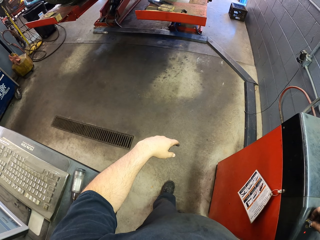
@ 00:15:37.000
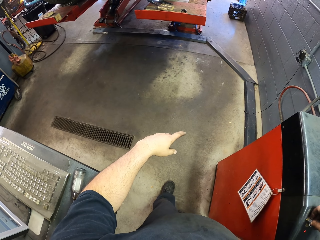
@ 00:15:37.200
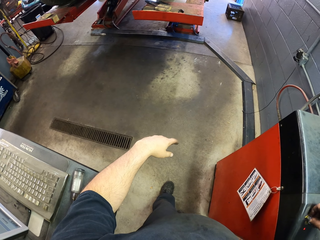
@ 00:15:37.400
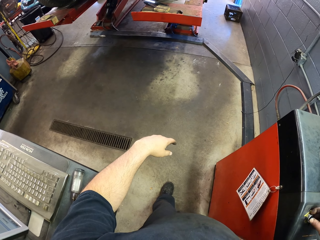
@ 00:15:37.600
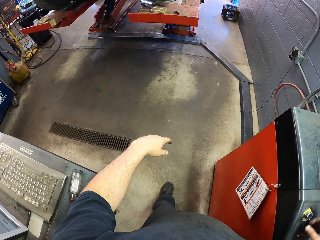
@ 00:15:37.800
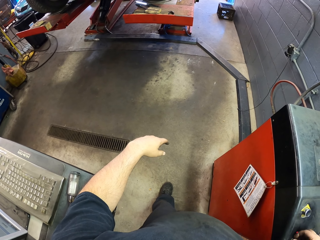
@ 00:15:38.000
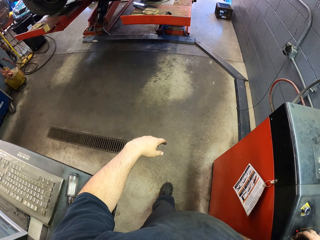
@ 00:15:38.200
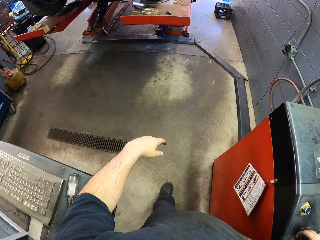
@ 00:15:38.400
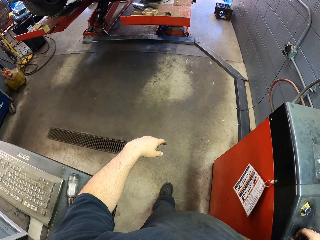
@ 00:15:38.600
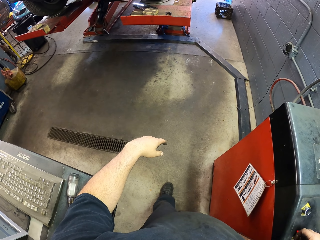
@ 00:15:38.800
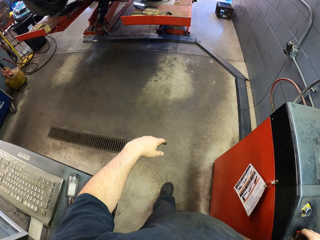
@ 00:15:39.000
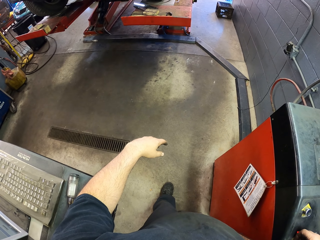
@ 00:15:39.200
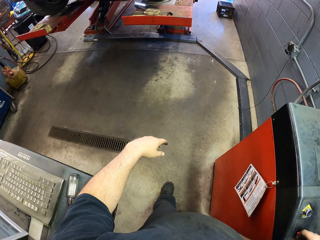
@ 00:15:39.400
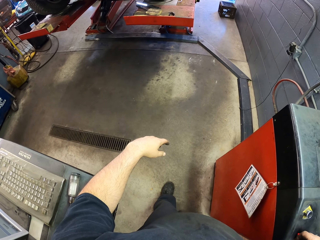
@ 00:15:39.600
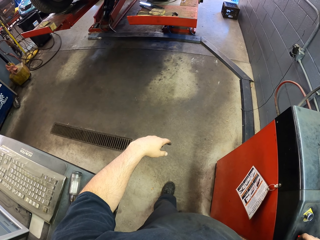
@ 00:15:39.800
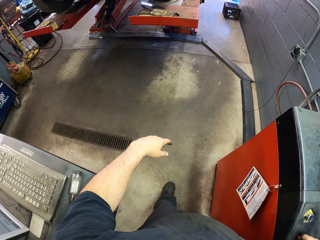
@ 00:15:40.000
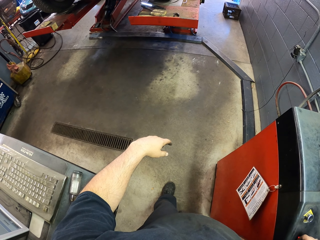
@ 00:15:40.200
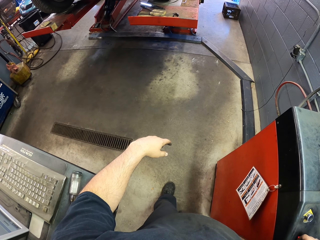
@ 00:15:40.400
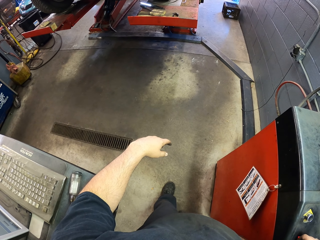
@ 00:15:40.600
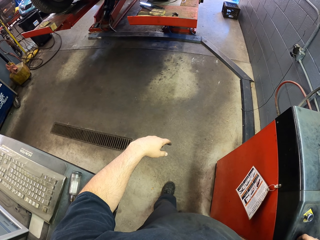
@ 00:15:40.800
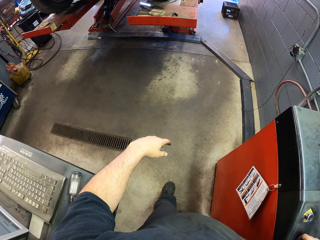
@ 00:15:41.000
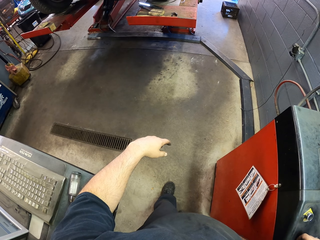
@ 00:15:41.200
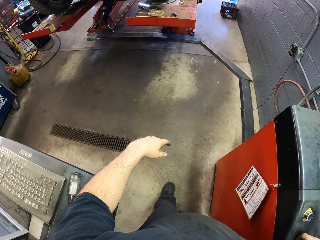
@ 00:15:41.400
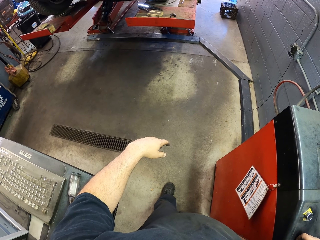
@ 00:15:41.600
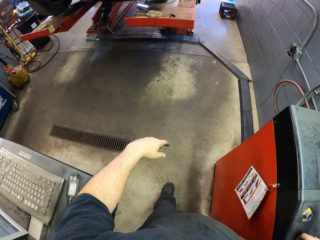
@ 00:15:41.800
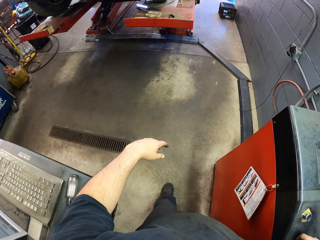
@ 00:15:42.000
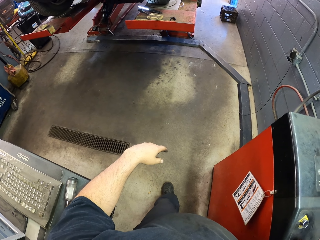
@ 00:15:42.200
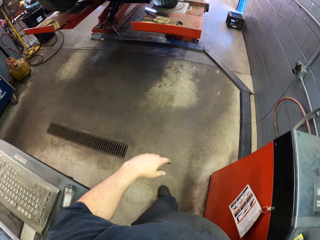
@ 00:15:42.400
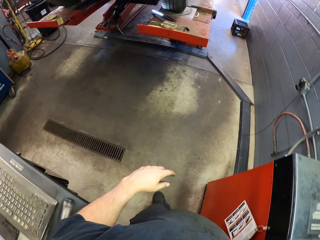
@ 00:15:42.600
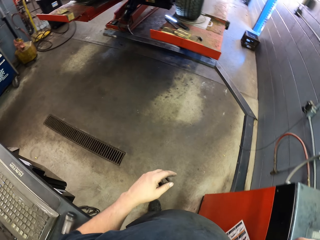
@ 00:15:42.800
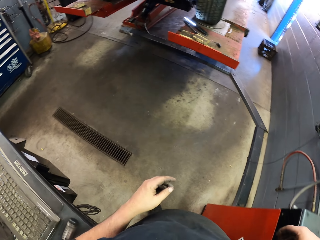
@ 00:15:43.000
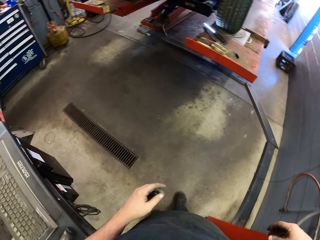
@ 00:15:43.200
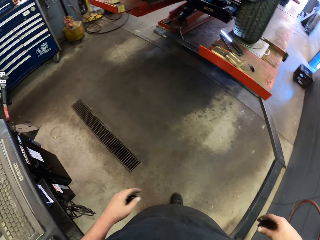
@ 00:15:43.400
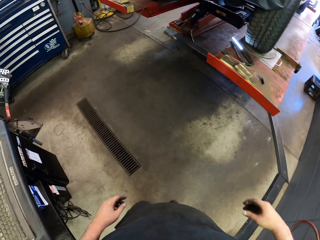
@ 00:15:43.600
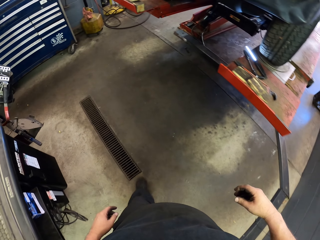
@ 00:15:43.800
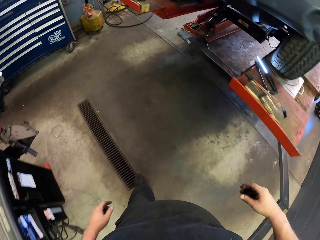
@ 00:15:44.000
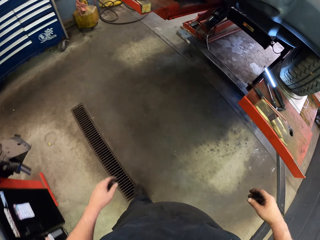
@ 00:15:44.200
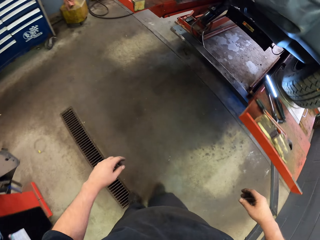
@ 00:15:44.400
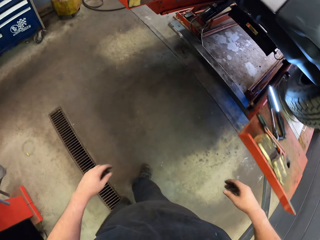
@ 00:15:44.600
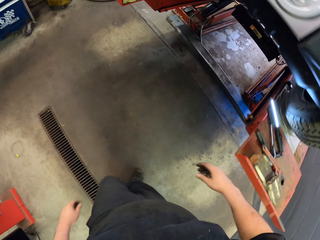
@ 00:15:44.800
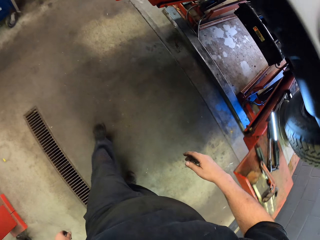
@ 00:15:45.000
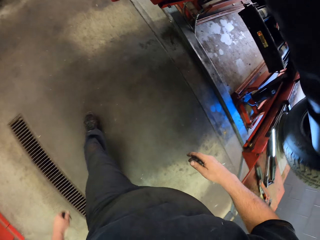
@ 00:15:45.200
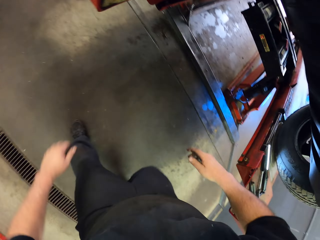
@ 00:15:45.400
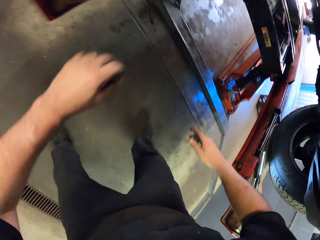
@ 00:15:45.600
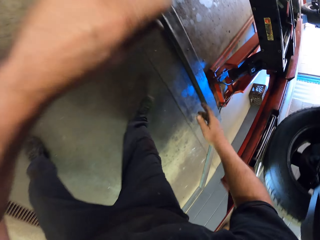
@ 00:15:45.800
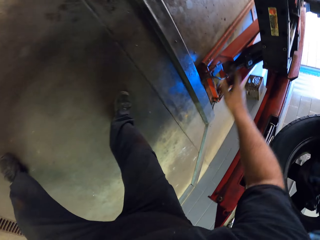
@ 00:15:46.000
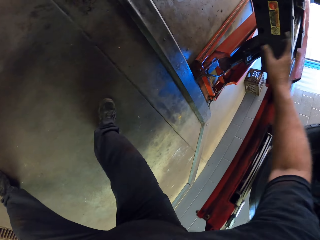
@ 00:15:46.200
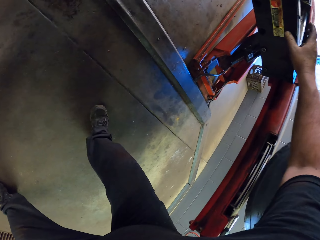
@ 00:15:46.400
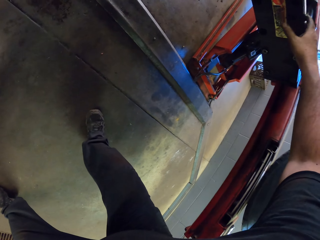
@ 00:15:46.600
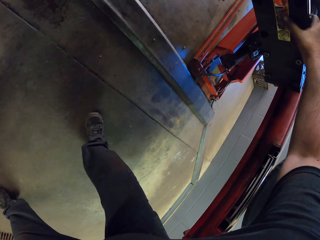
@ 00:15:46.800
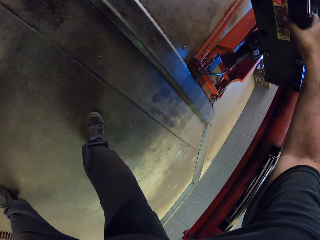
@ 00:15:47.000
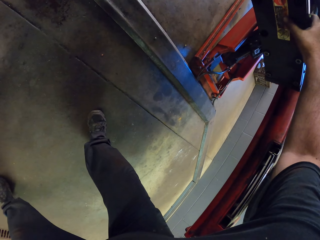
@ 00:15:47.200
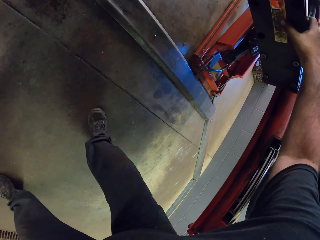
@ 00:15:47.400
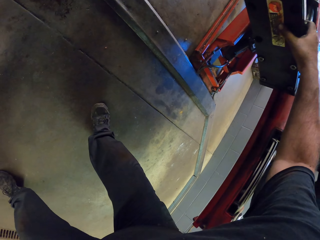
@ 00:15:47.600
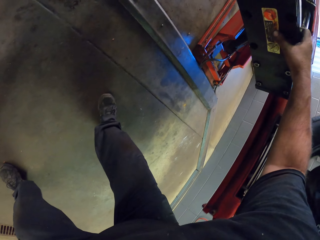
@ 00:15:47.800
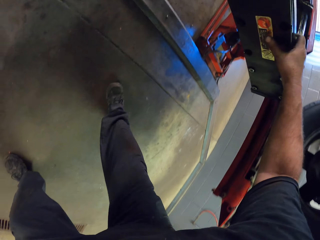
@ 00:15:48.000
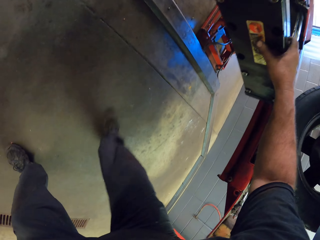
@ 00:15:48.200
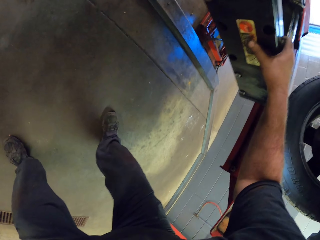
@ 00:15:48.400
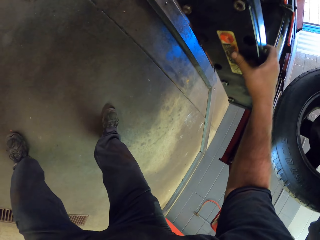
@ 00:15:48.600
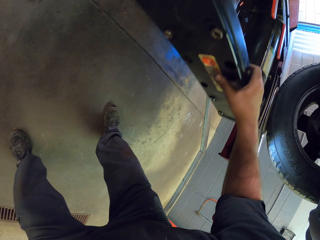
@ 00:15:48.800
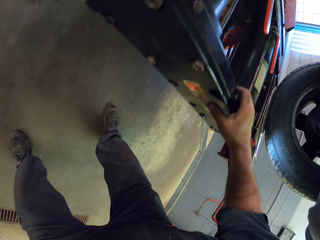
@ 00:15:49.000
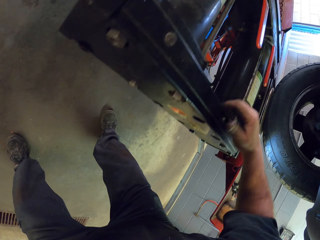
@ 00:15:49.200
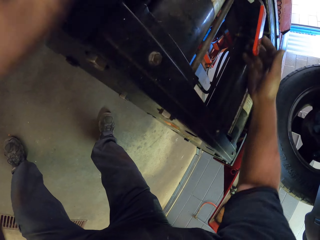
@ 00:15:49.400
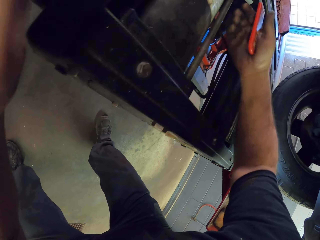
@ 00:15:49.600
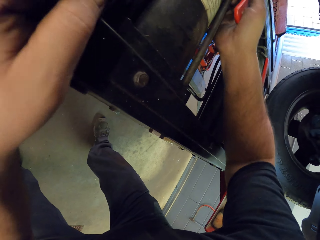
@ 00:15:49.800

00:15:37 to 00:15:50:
The camera wearer walks around the garage. They touch the car stand and pull the jacking beam.

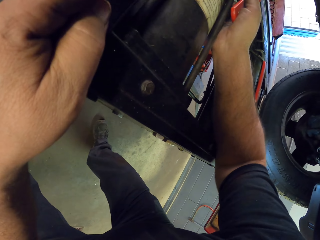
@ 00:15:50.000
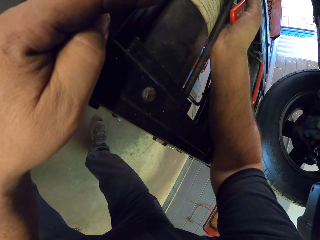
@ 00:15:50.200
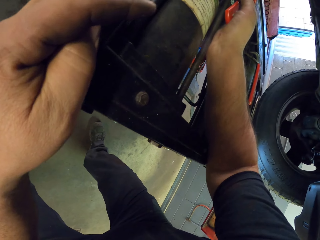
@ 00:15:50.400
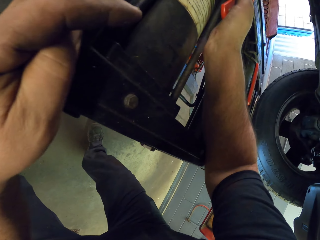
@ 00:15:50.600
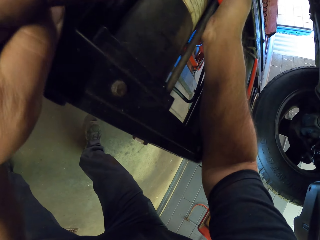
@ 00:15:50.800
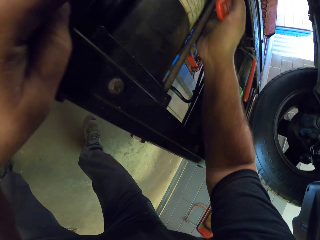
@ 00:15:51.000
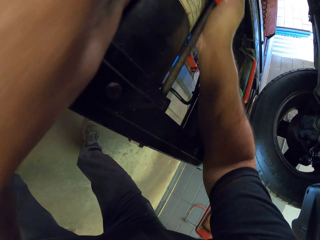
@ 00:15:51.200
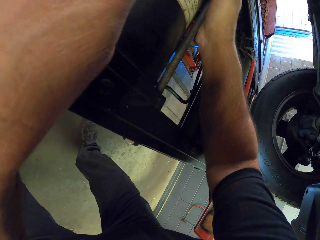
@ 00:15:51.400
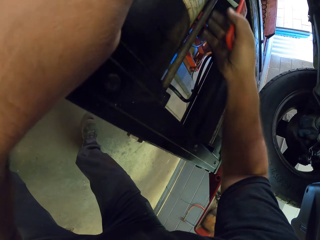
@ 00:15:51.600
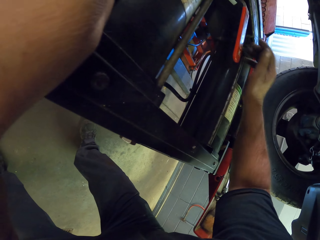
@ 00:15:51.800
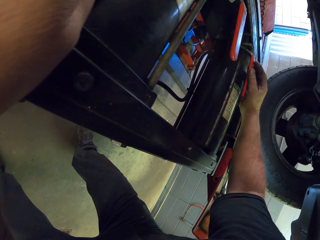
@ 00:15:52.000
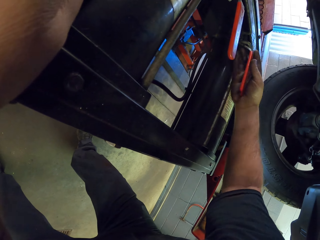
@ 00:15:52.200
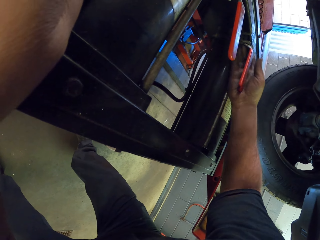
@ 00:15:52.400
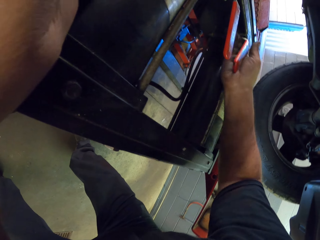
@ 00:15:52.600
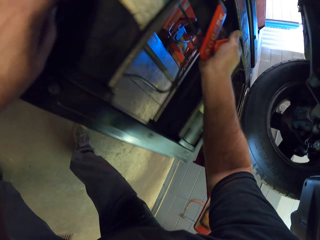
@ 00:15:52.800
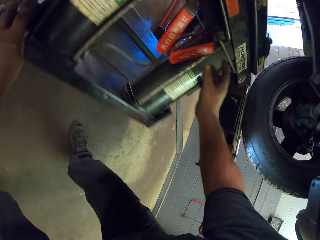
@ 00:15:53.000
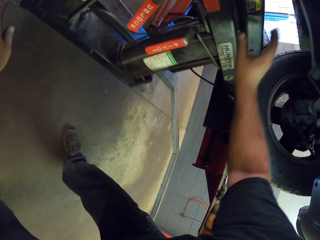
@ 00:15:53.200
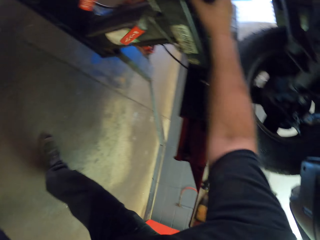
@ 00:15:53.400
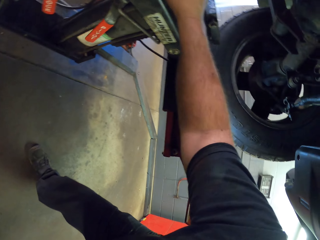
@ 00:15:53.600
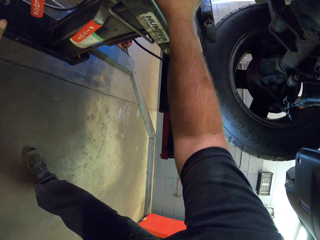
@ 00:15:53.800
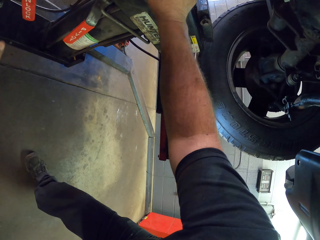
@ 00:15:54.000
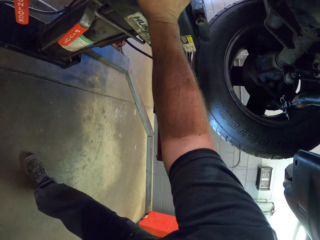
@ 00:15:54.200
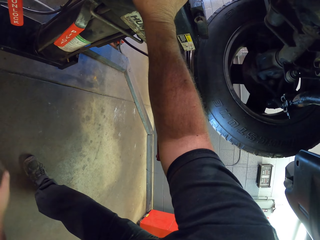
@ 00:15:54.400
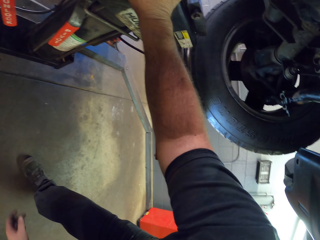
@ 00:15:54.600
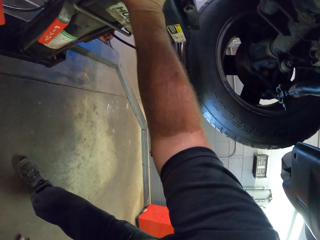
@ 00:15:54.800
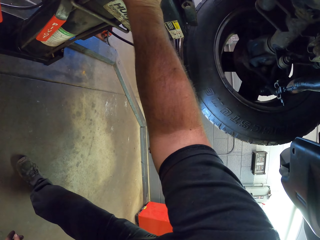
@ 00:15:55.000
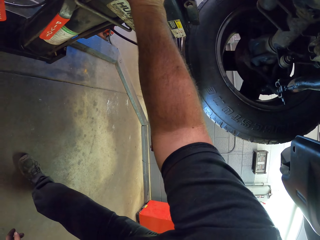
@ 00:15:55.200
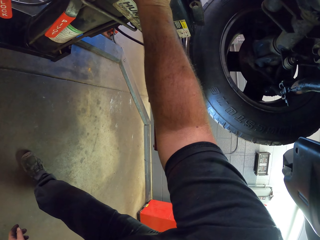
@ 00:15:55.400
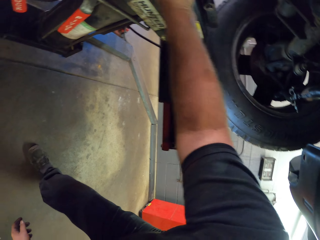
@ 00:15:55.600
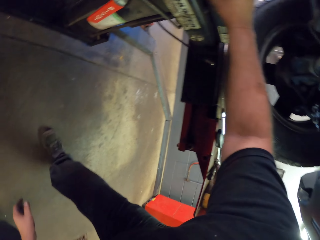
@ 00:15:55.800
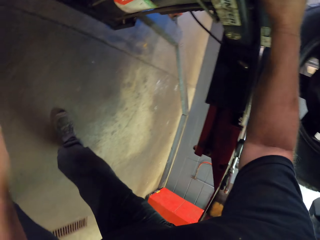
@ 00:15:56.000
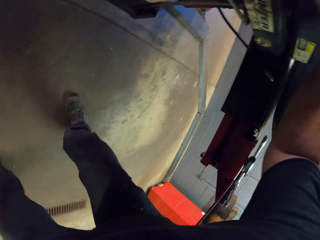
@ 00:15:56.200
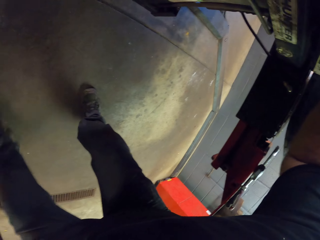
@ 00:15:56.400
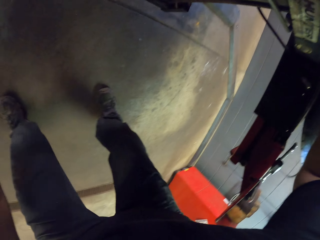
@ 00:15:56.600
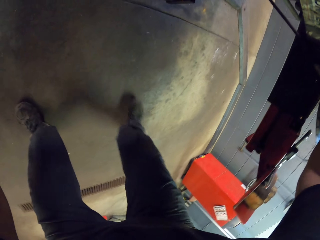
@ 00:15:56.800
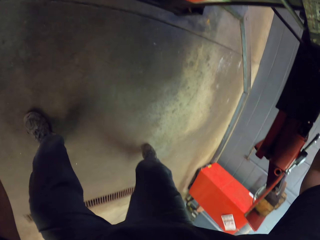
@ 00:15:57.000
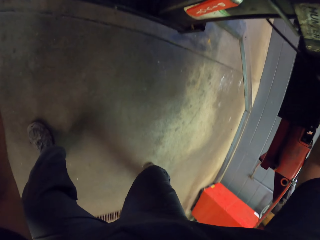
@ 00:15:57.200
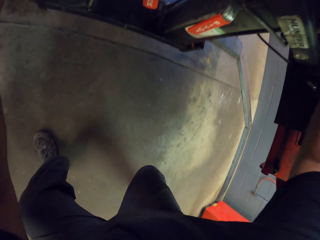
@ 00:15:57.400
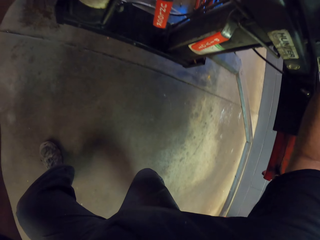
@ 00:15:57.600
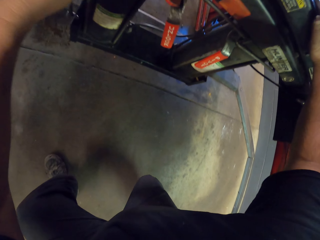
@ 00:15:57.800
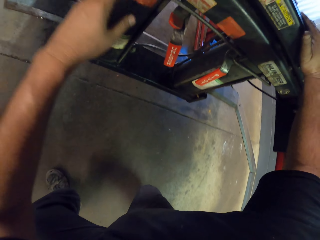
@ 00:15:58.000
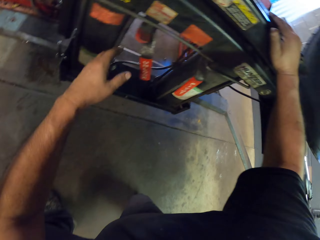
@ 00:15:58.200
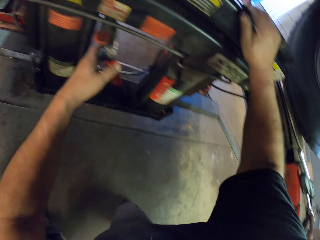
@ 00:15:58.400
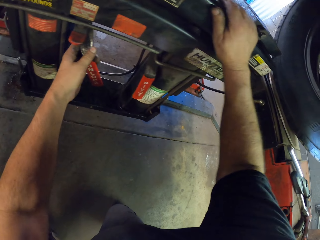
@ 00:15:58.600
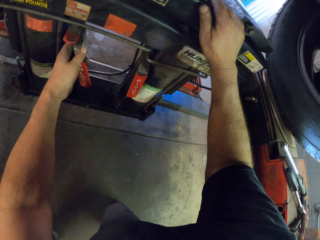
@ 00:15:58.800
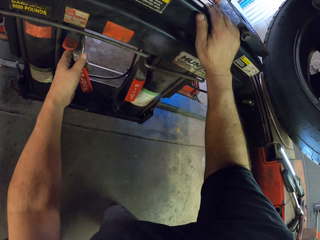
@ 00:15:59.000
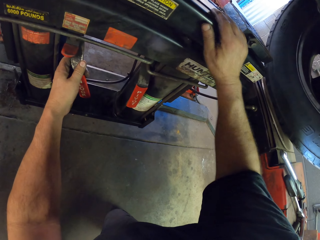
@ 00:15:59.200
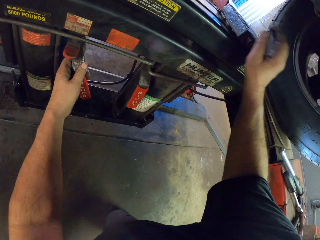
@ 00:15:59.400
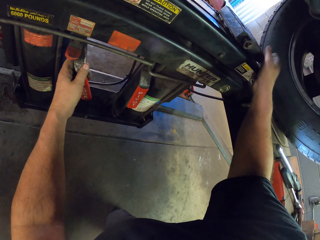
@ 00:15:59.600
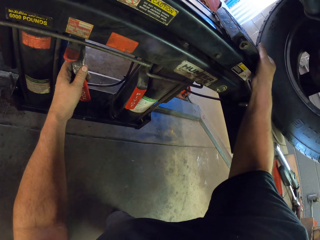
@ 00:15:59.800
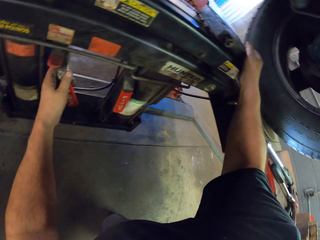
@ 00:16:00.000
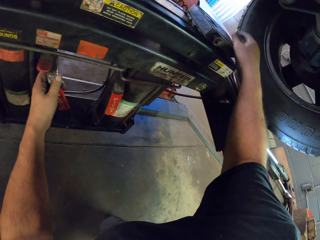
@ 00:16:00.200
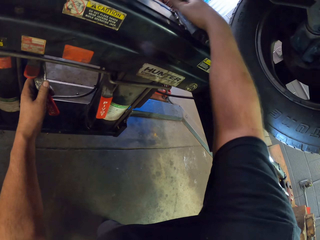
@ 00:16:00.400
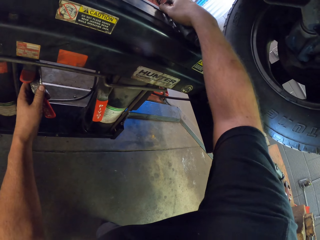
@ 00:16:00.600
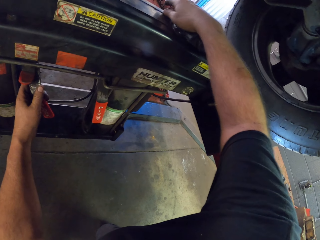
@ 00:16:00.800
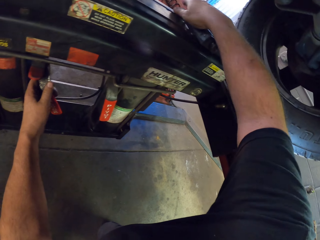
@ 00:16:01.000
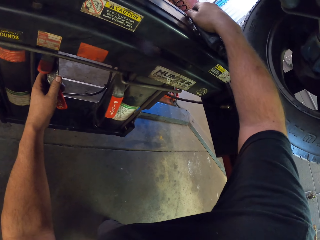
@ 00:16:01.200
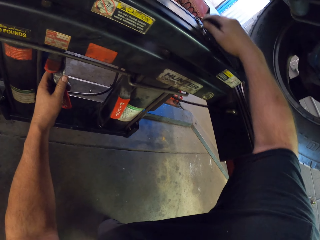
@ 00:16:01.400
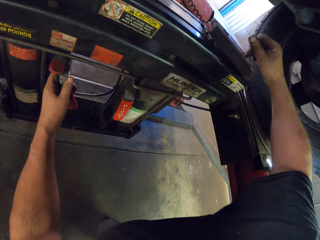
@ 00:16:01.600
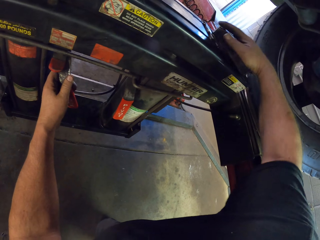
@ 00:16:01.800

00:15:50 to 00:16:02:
The camera wearer turns on the jacking beam. They kneel down. They adjust the jacking beam and touch the car stand.
